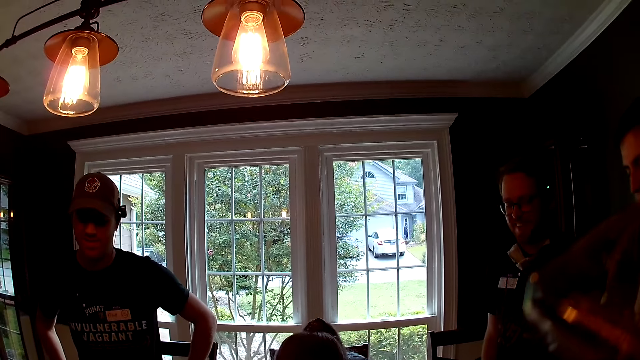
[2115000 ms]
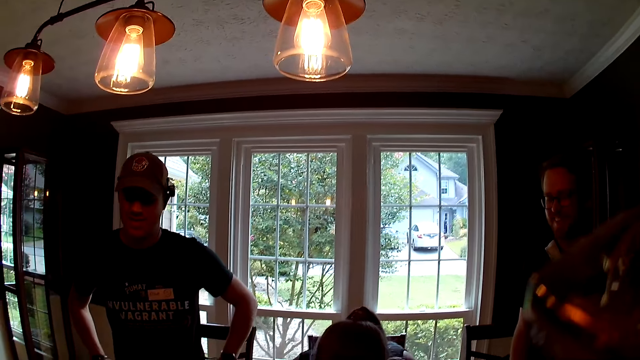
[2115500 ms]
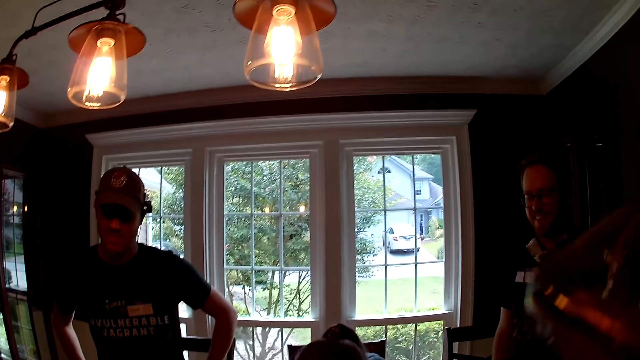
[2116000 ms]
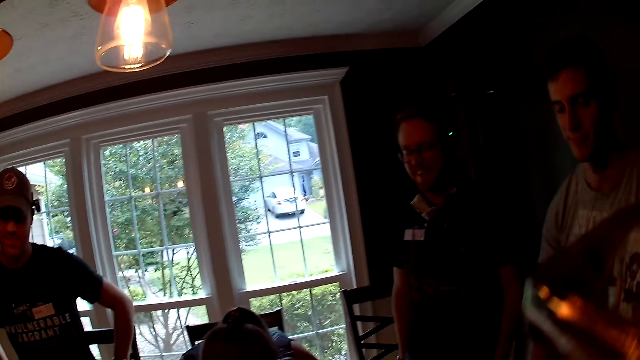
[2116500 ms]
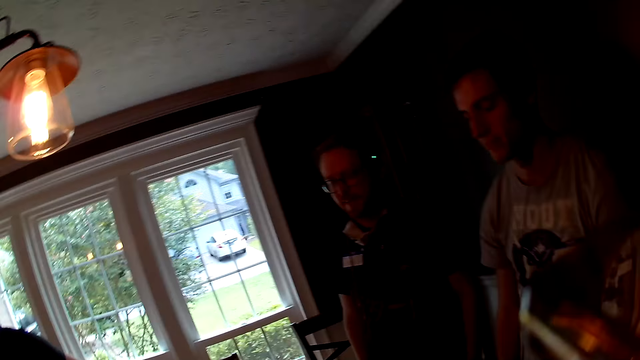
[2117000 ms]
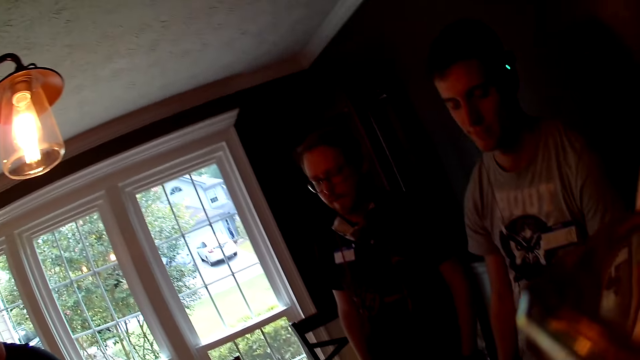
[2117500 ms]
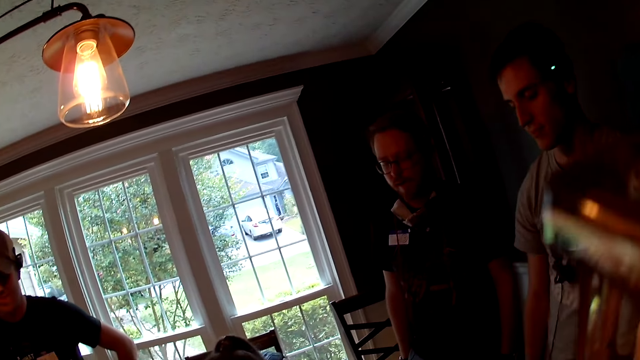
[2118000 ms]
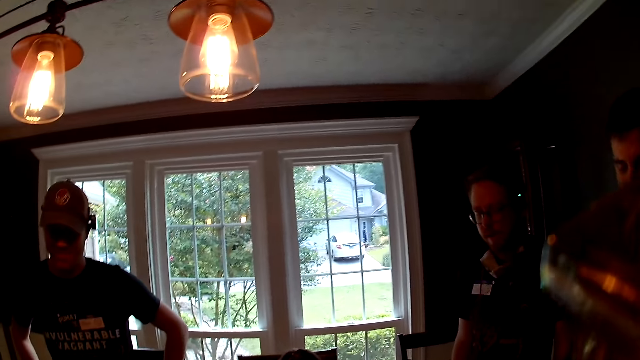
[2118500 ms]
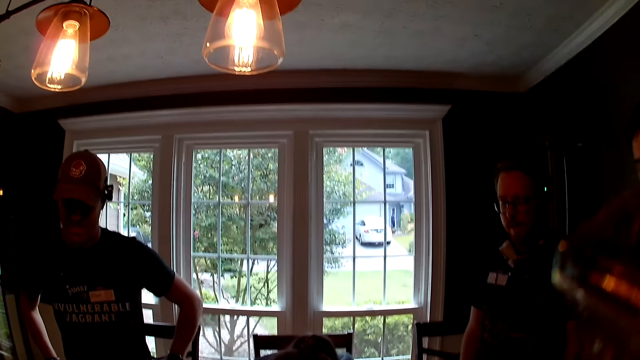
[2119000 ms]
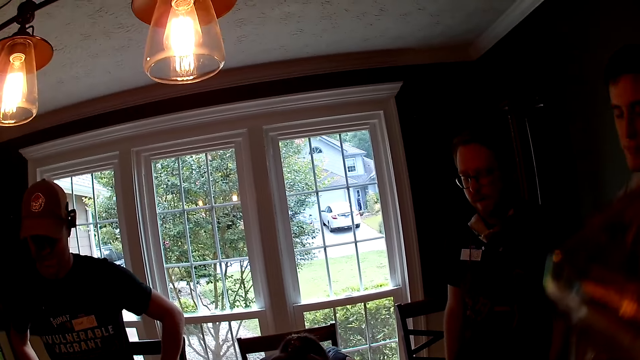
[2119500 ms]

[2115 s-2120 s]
The camera wearer laughs while shaking the head.

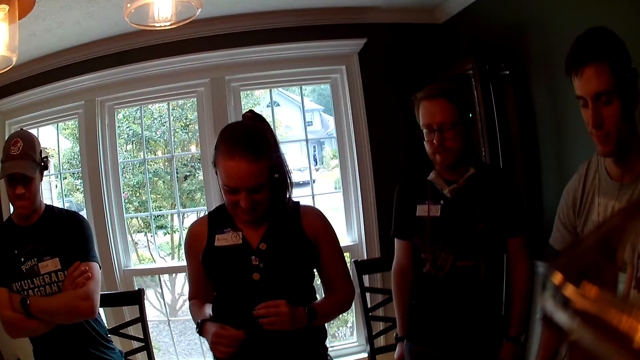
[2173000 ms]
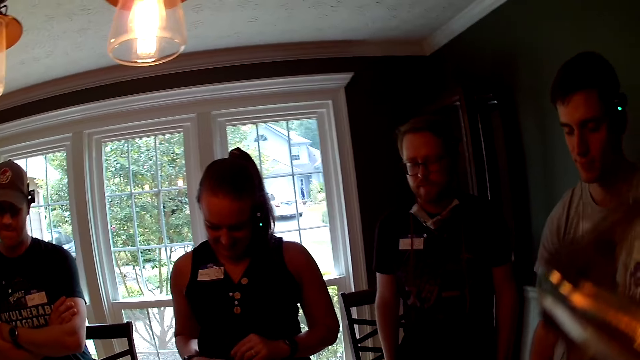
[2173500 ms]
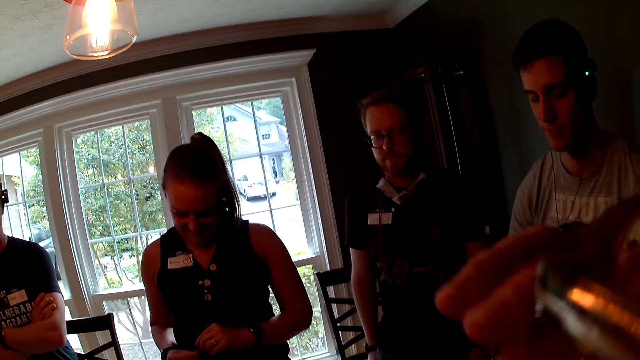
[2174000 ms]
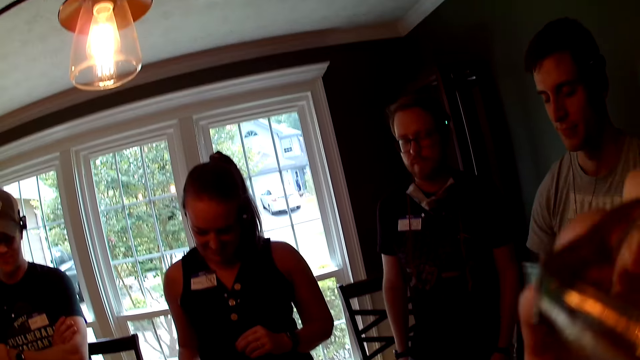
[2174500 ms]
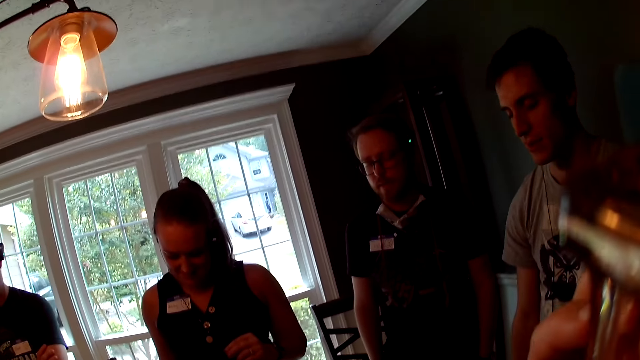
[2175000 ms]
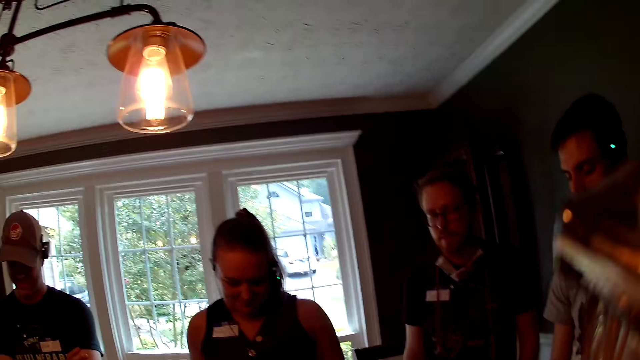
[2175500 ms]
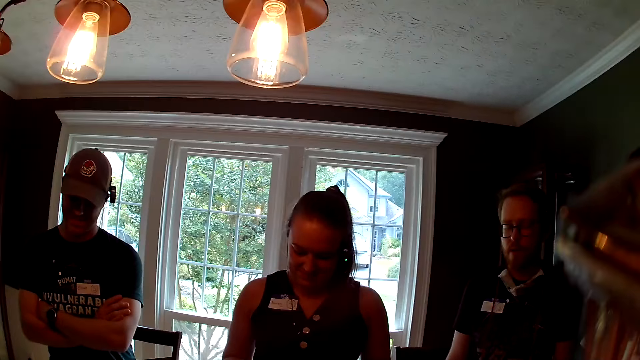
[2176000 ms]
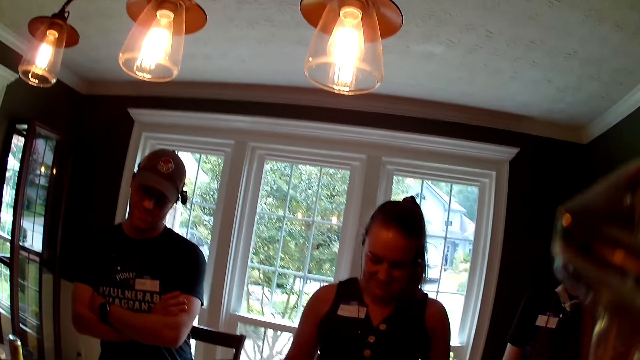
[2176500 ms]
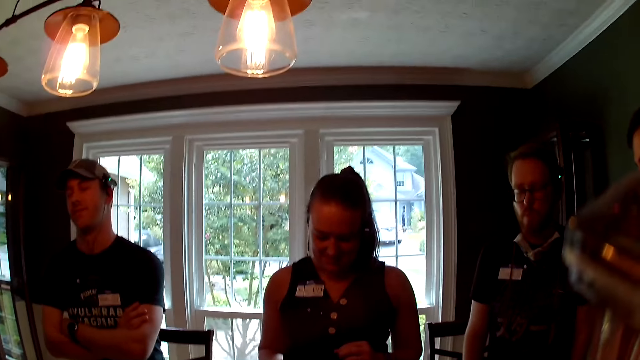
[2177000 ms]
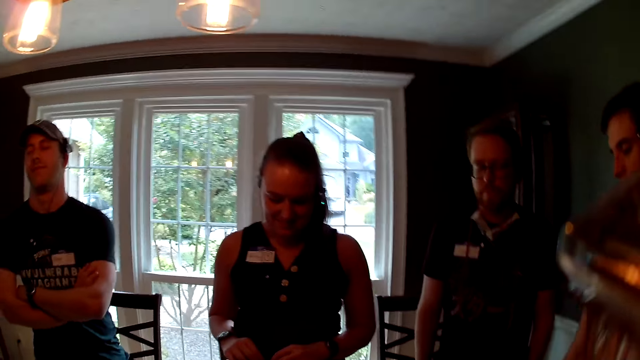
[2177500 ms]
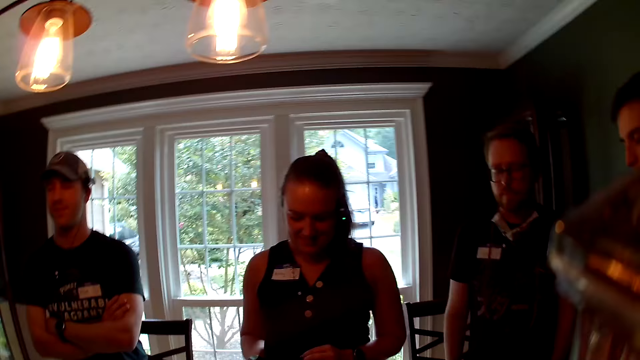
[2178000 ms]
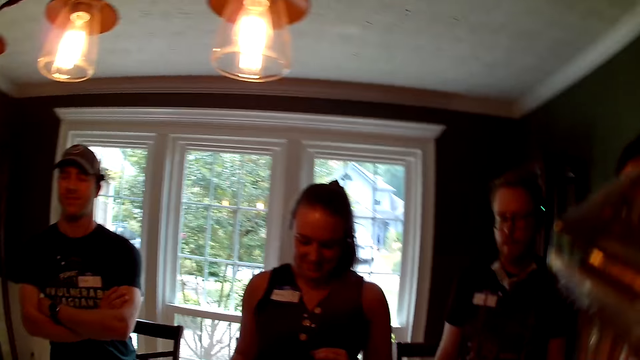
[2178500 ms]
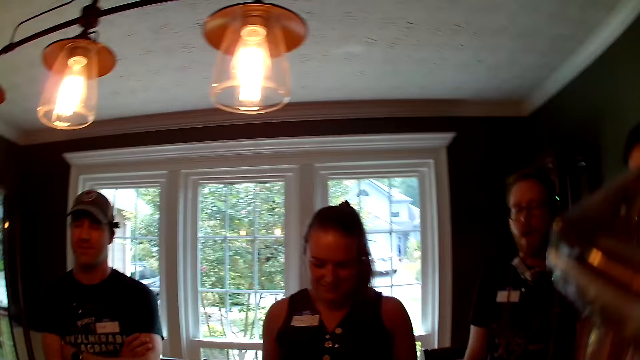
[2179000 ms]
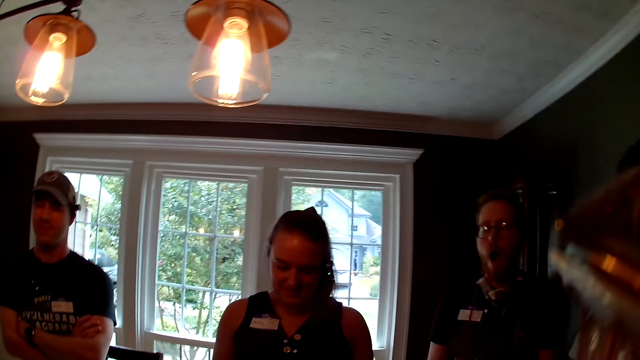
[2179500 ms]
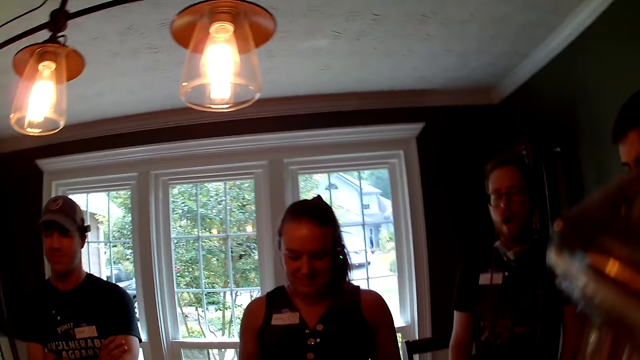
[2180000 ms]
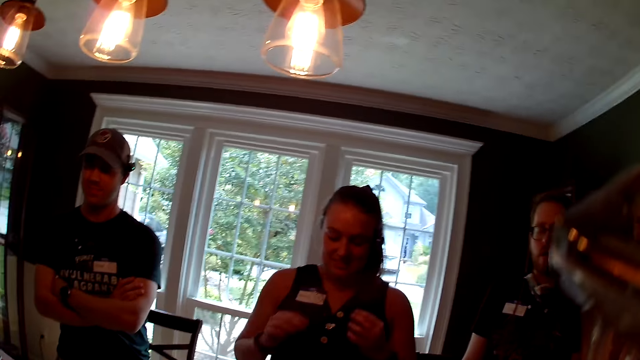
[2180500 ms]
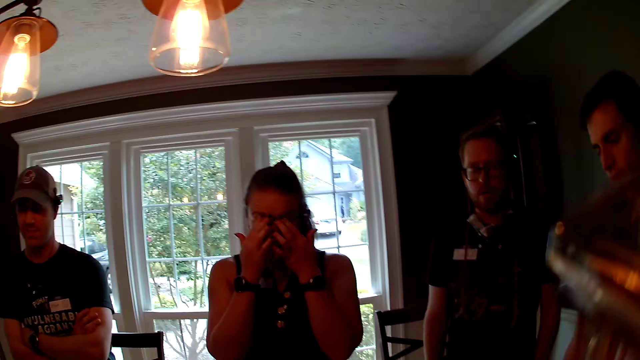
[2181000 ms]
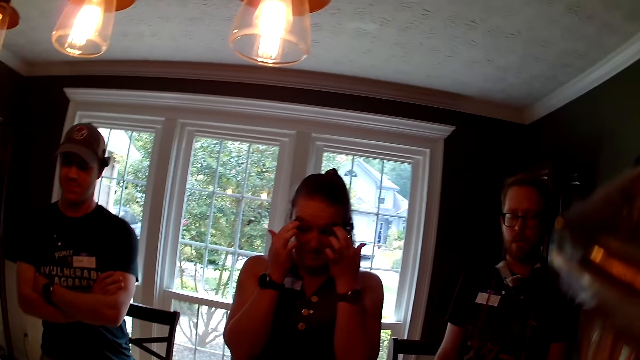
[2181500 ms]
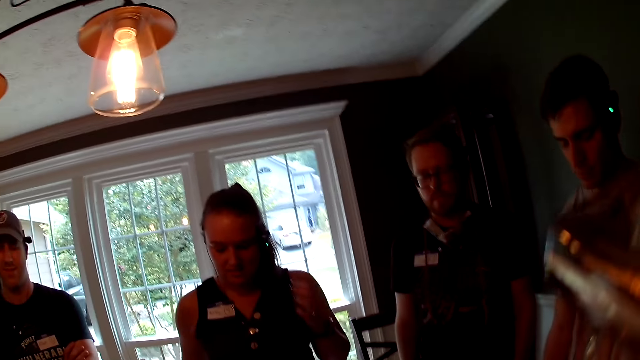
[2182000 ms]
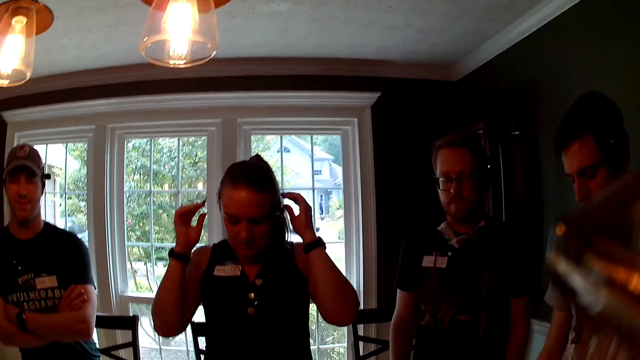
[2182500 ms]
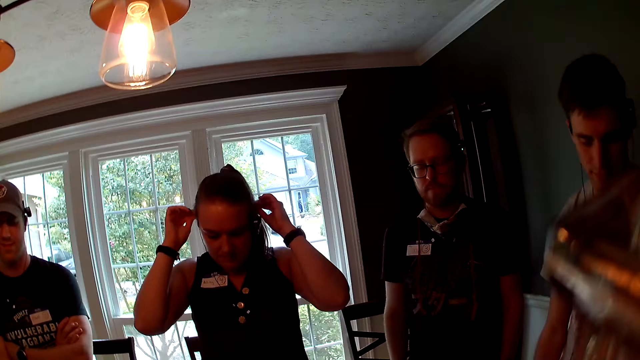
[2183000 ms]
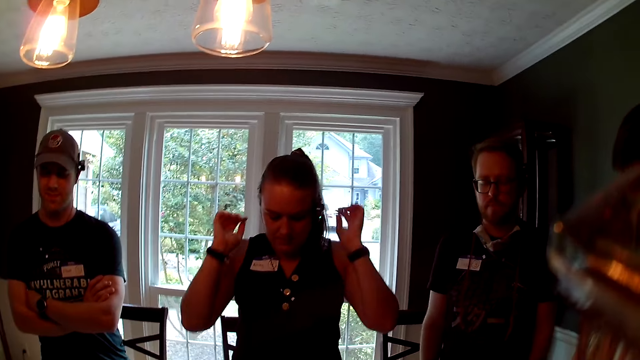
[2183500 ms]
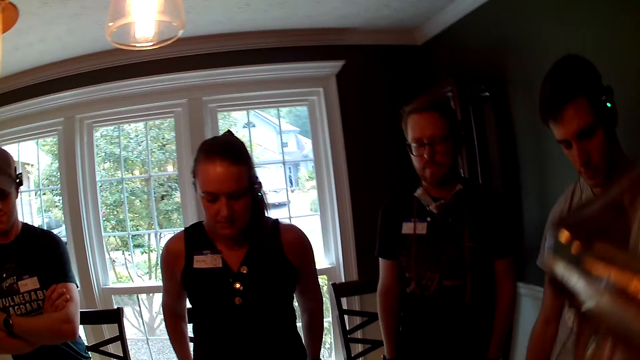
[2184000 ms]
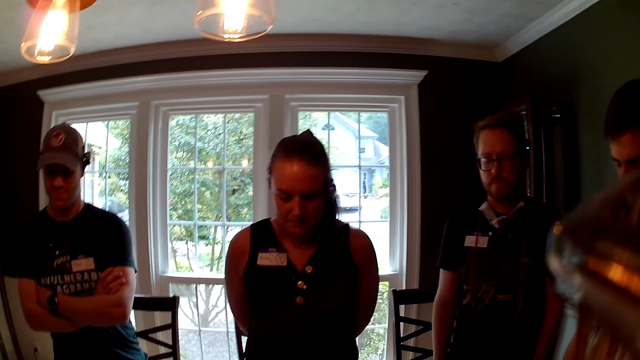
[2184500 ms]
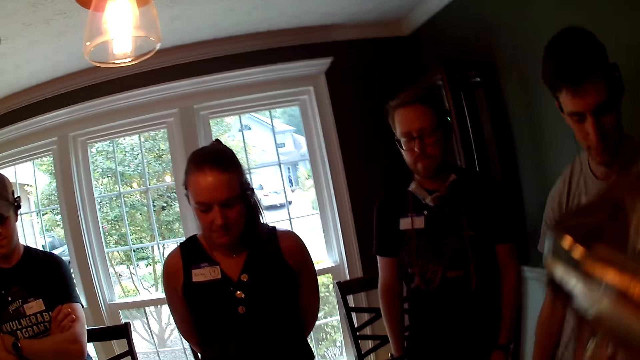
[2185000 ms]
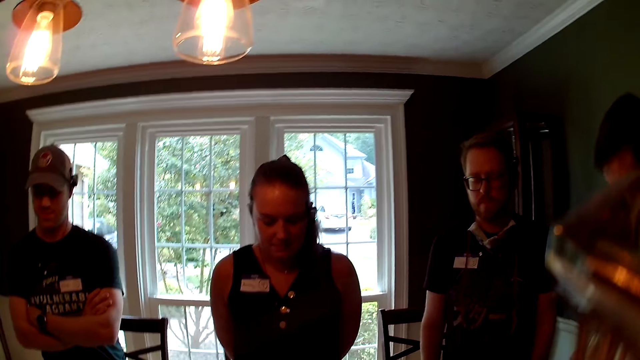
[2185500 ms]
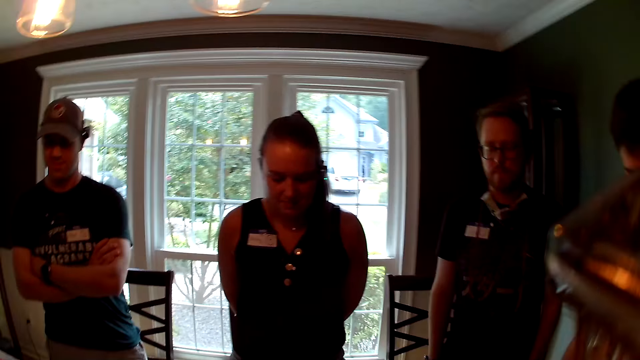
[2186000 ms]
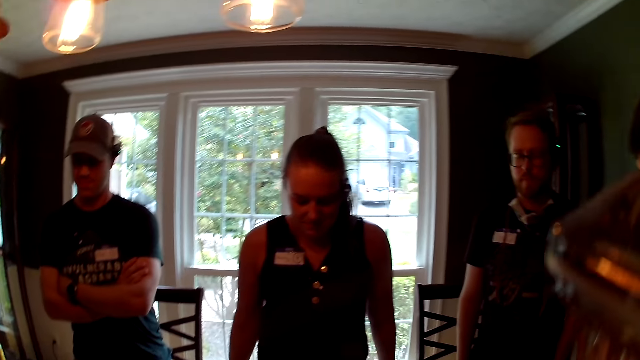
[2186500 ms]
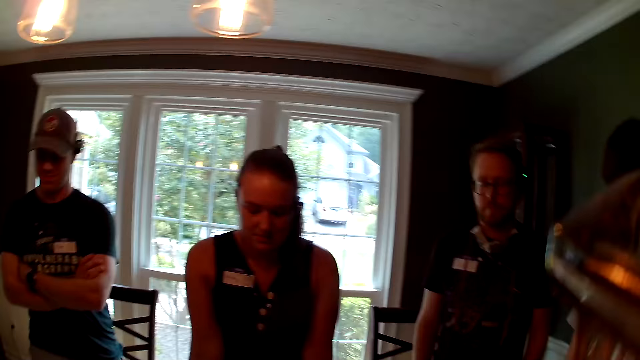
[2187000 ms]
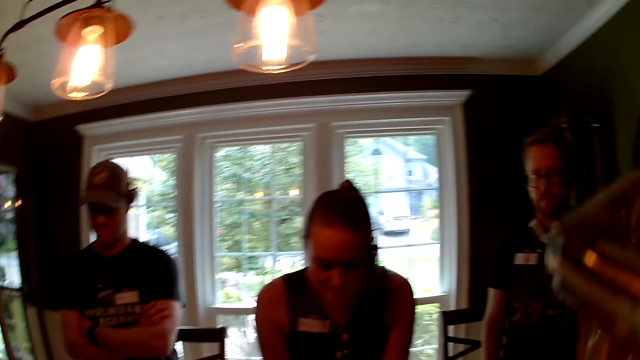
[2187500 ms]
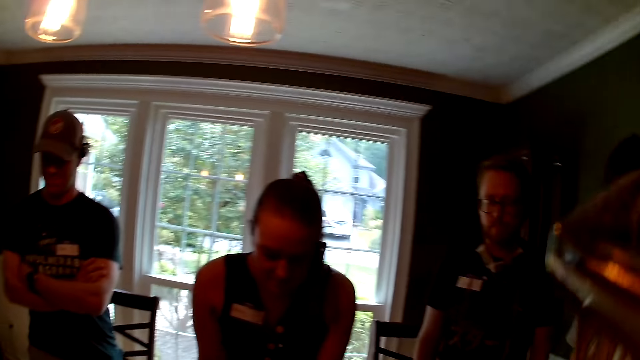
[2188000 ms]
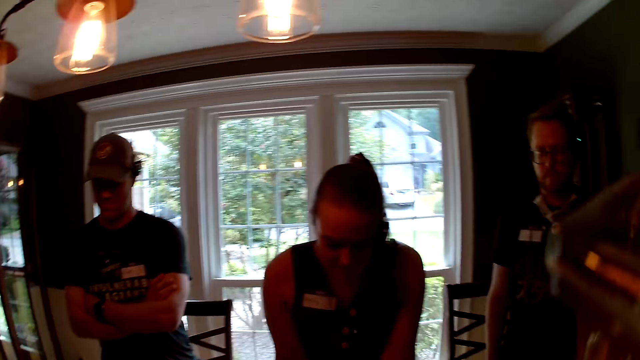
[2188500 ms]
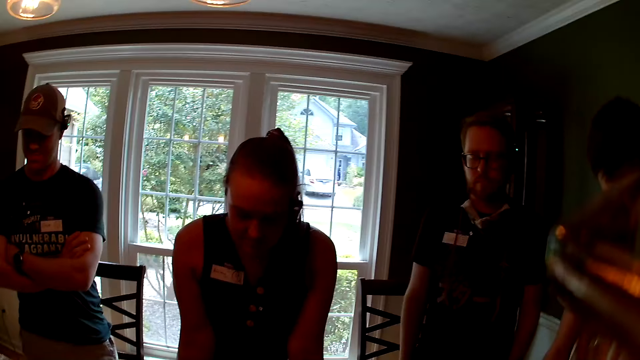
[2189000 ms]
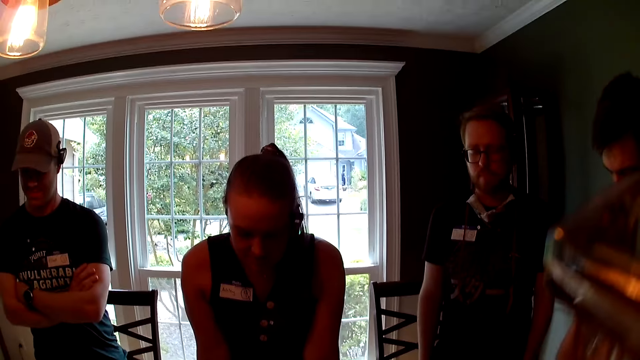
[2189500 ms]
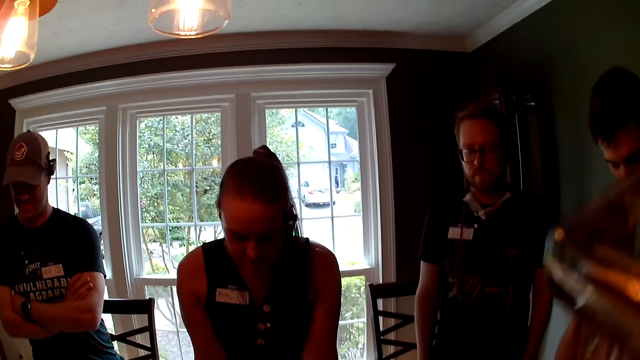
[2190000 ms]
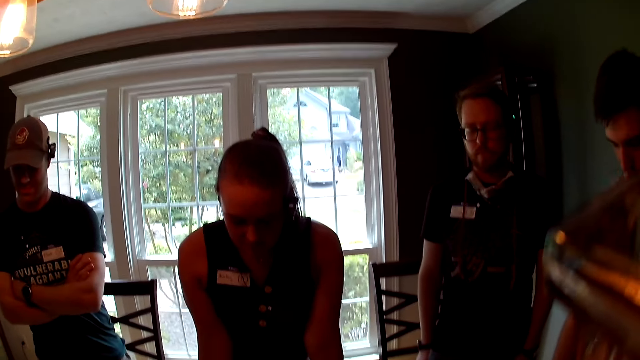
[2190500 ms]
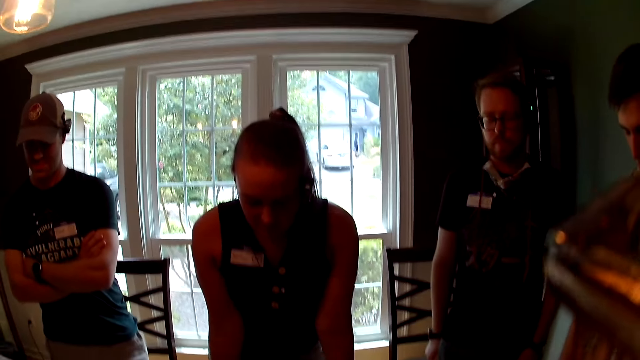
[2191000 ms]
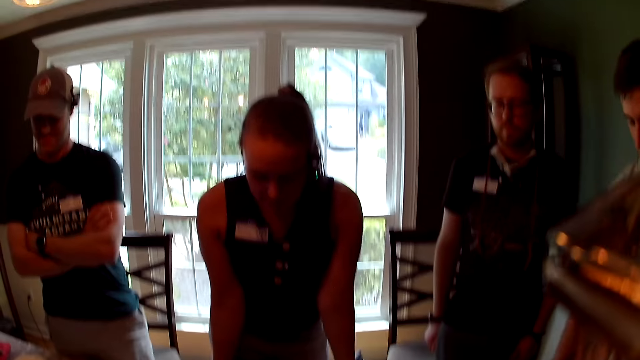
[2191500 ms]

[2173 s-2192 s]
The camera wearer adjusts the game equipment on the head. They look around. A woman rubs her eyes with both hands. The woman adjusts her earpiece. The woman places her hands on a table.
